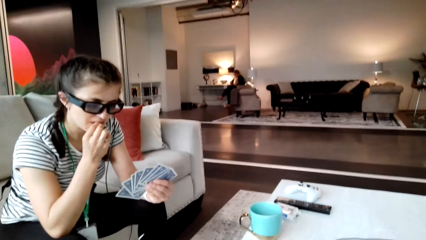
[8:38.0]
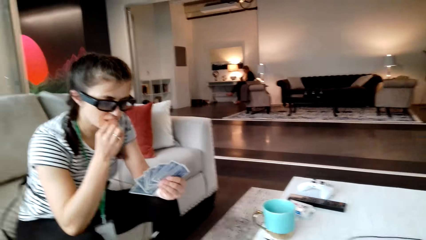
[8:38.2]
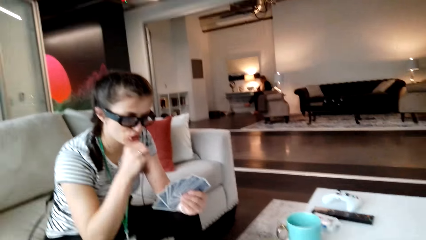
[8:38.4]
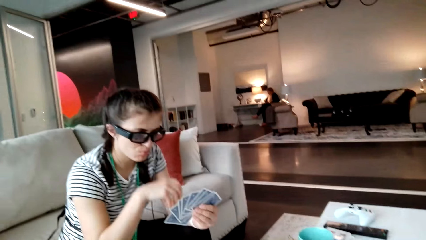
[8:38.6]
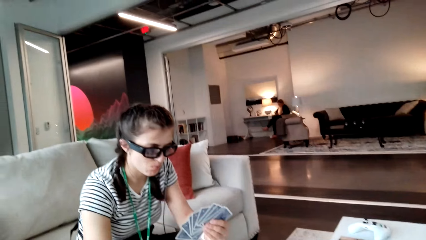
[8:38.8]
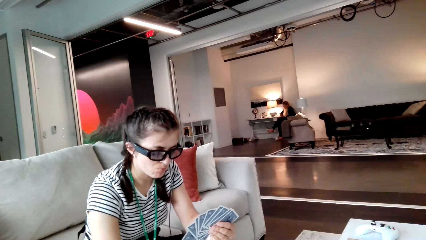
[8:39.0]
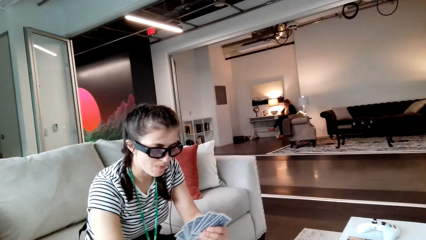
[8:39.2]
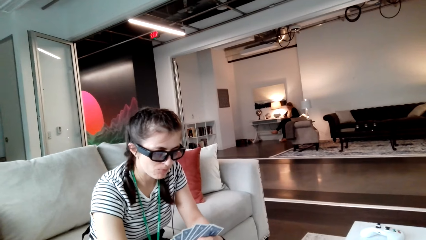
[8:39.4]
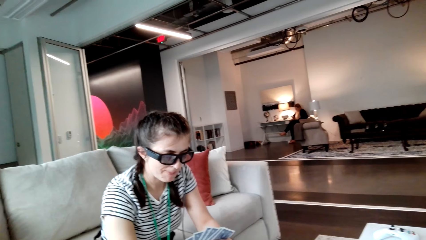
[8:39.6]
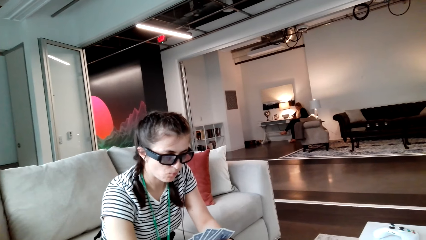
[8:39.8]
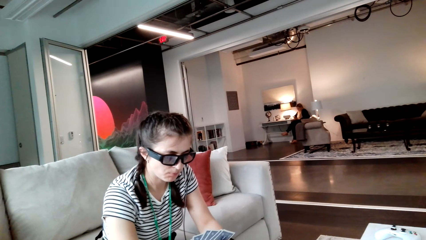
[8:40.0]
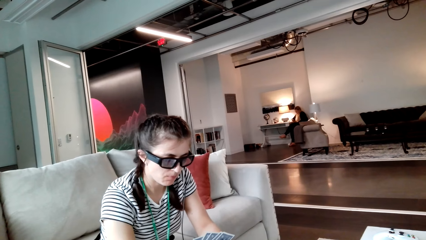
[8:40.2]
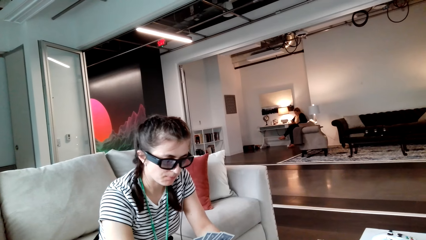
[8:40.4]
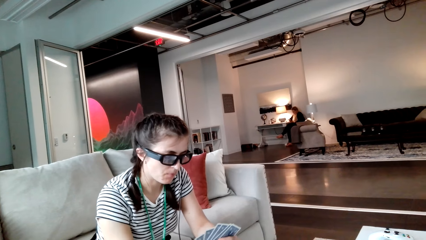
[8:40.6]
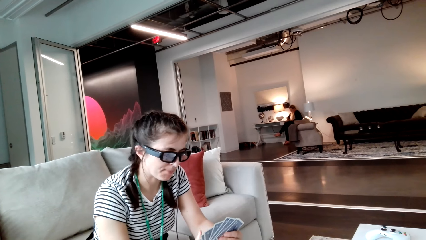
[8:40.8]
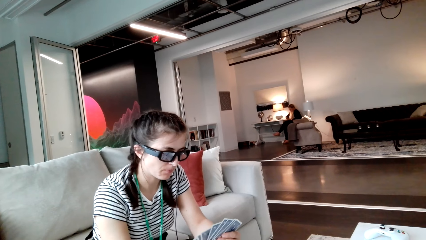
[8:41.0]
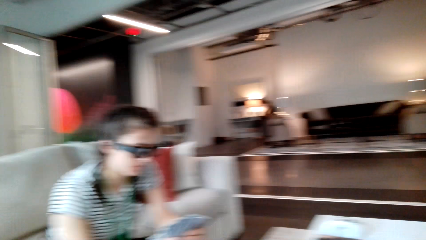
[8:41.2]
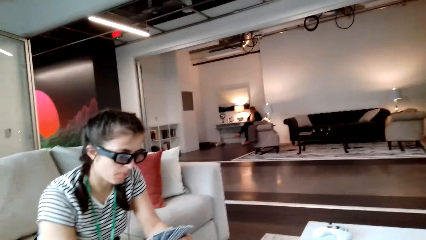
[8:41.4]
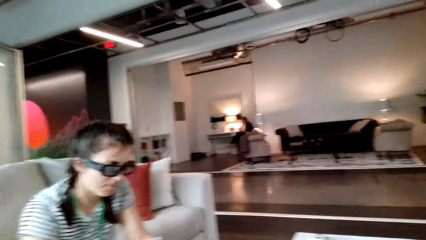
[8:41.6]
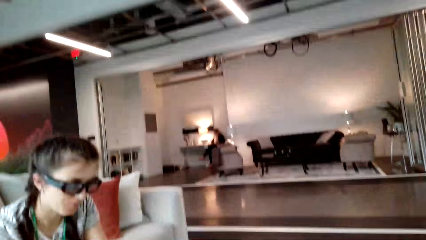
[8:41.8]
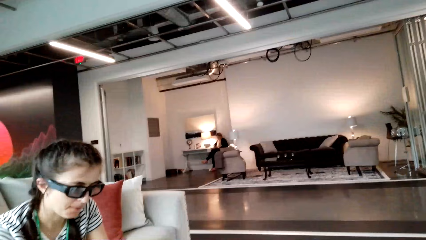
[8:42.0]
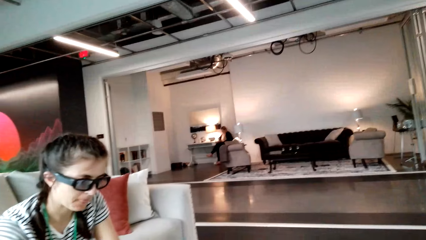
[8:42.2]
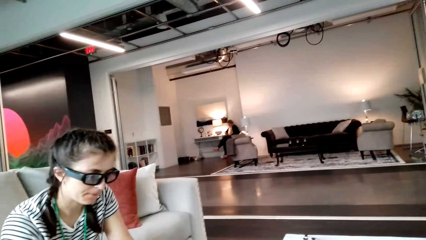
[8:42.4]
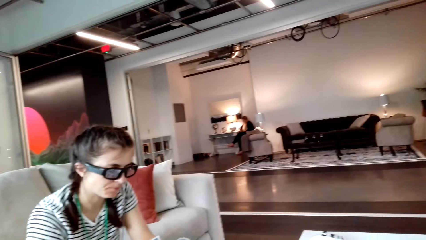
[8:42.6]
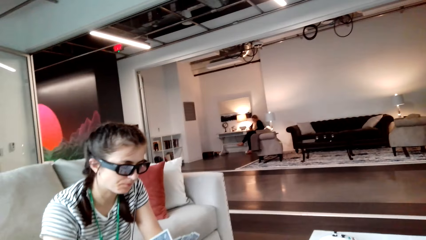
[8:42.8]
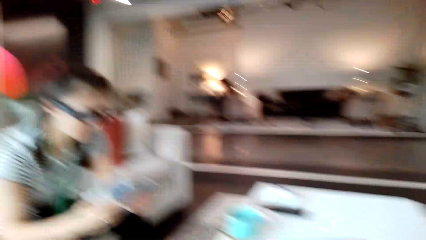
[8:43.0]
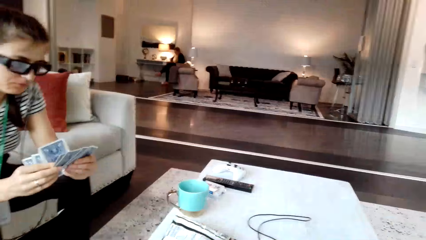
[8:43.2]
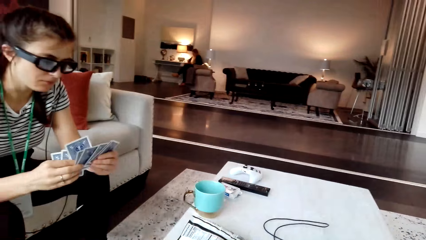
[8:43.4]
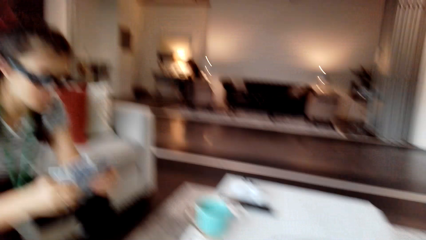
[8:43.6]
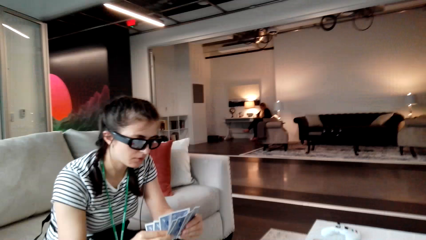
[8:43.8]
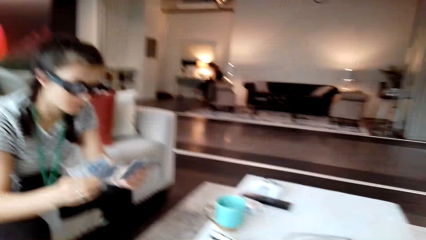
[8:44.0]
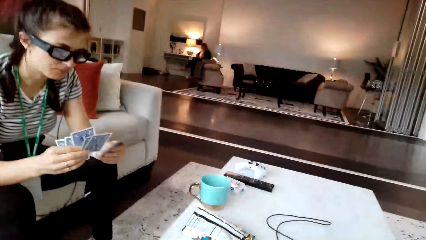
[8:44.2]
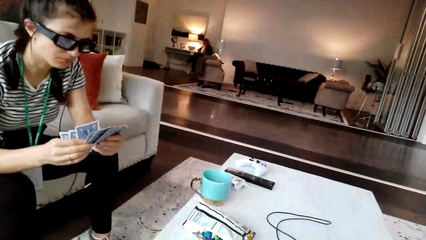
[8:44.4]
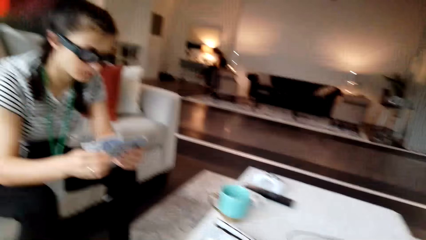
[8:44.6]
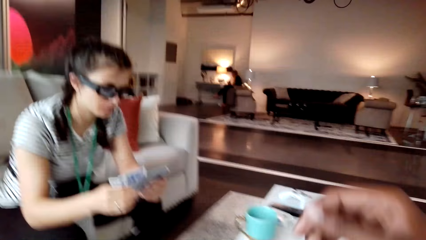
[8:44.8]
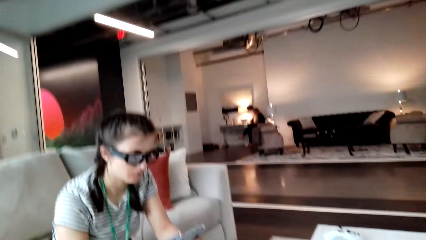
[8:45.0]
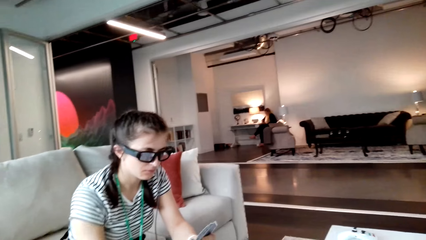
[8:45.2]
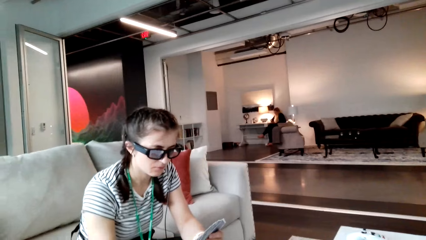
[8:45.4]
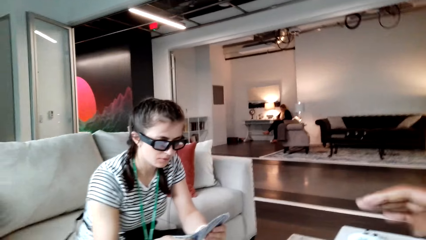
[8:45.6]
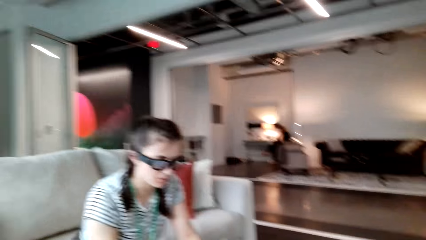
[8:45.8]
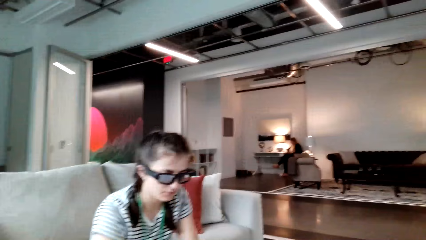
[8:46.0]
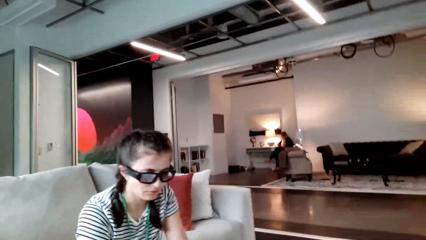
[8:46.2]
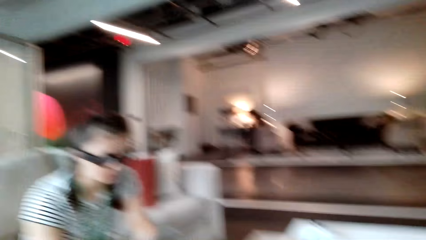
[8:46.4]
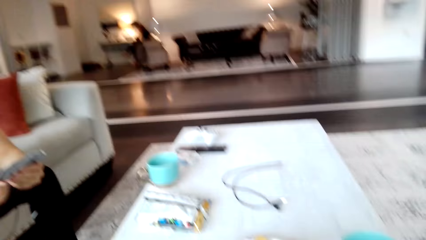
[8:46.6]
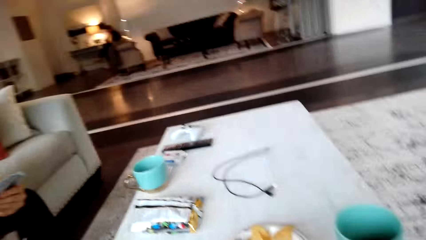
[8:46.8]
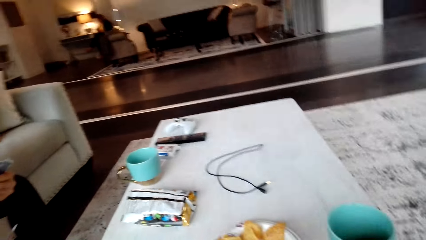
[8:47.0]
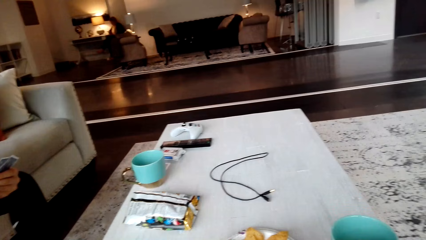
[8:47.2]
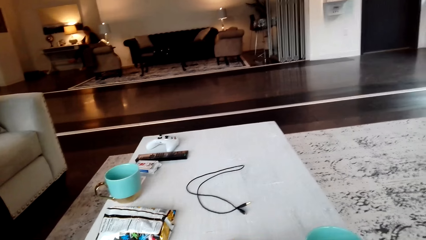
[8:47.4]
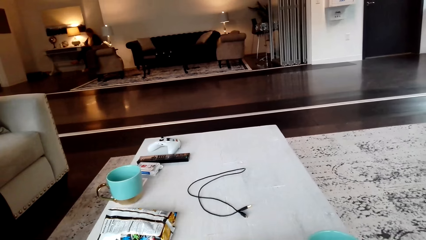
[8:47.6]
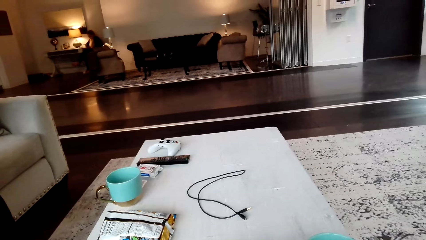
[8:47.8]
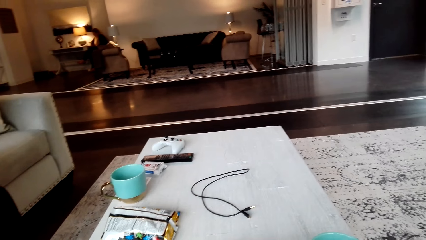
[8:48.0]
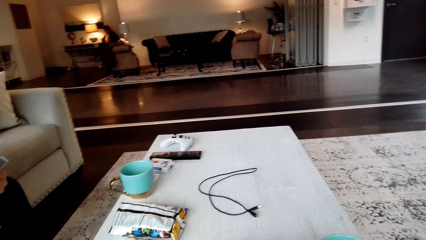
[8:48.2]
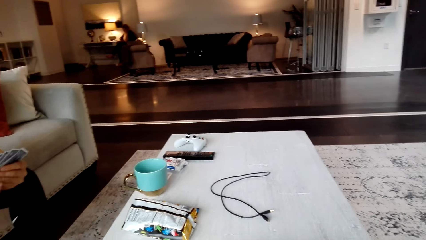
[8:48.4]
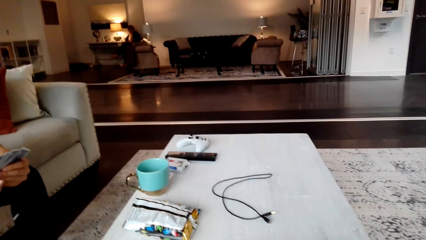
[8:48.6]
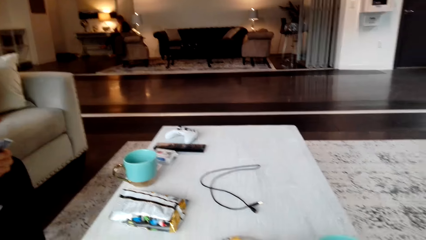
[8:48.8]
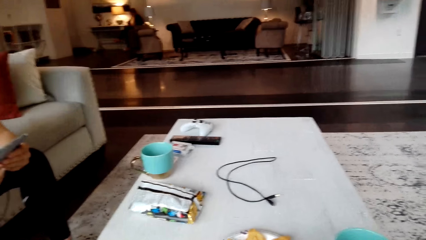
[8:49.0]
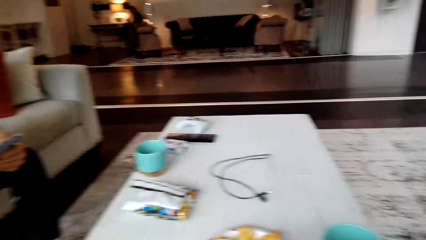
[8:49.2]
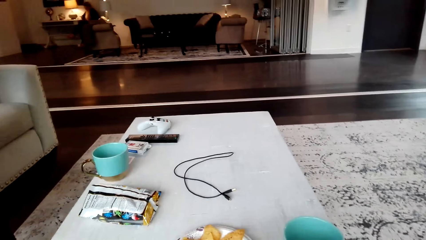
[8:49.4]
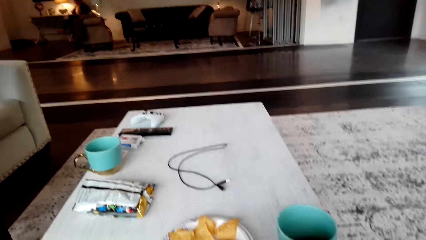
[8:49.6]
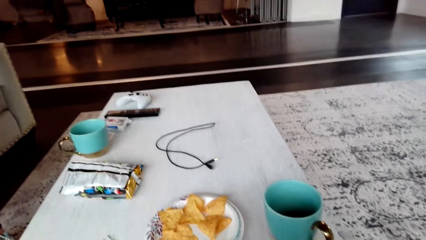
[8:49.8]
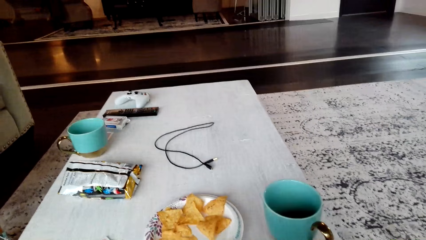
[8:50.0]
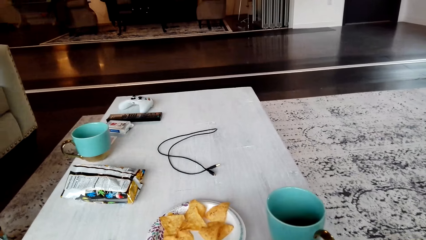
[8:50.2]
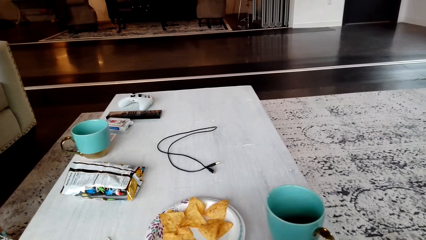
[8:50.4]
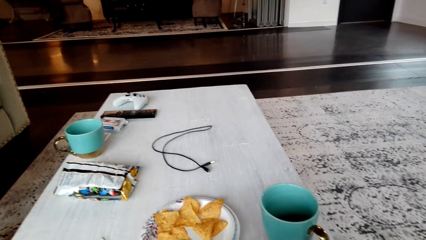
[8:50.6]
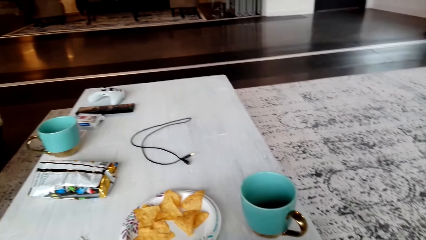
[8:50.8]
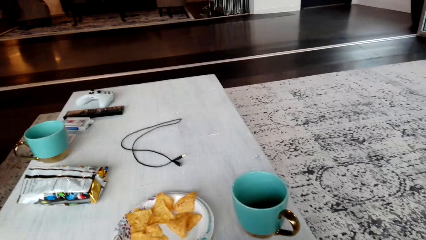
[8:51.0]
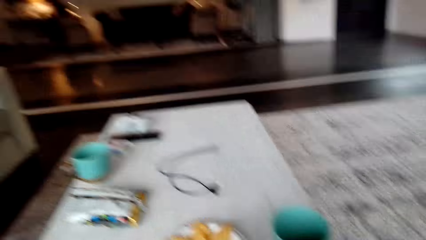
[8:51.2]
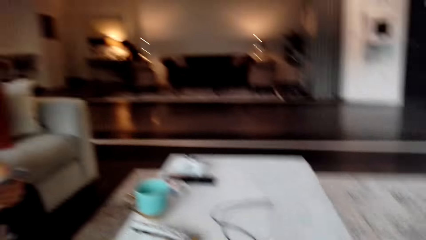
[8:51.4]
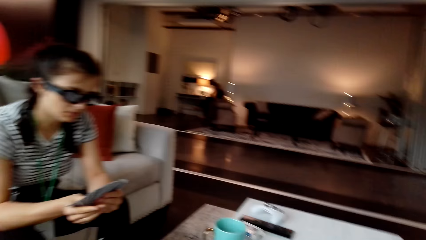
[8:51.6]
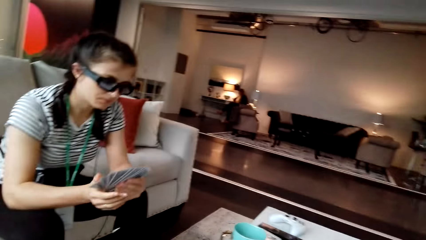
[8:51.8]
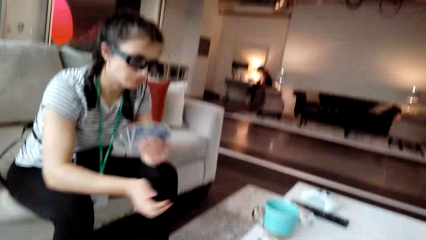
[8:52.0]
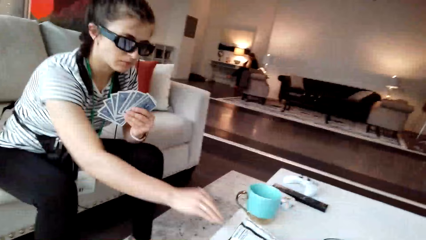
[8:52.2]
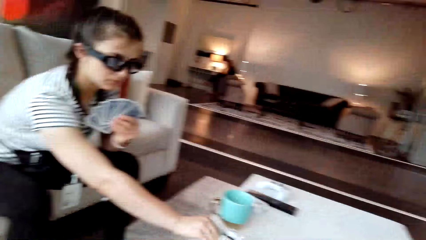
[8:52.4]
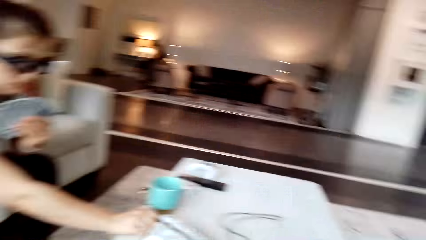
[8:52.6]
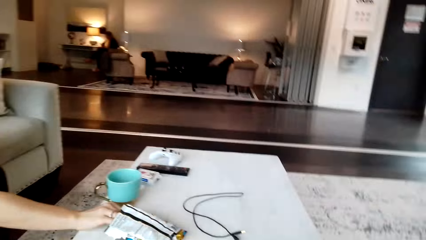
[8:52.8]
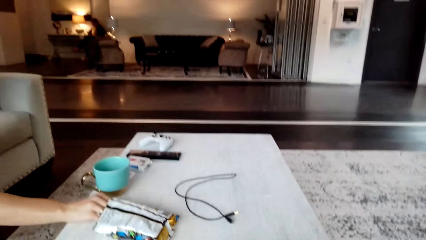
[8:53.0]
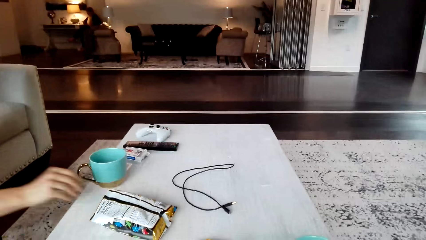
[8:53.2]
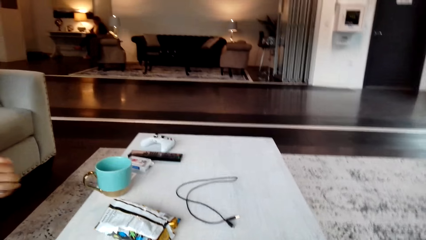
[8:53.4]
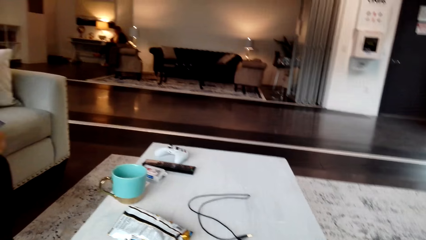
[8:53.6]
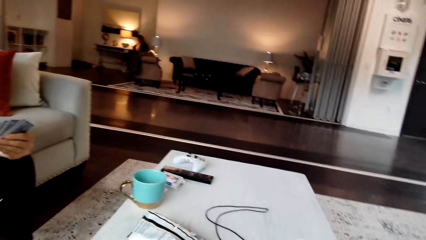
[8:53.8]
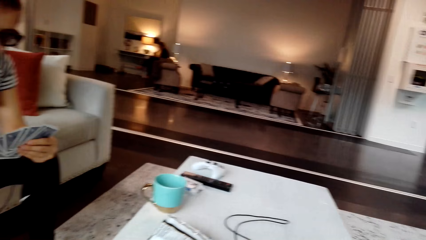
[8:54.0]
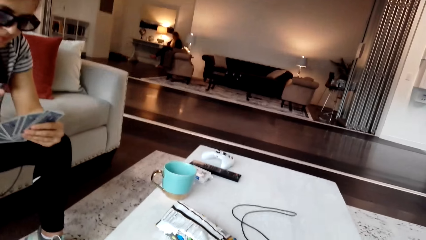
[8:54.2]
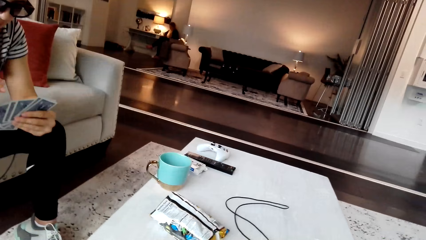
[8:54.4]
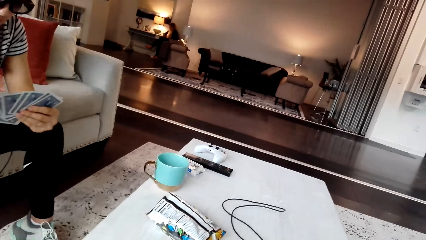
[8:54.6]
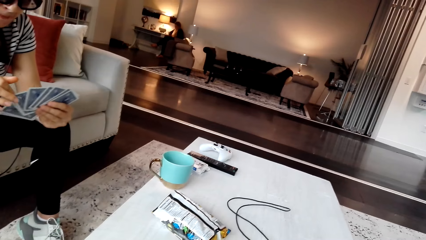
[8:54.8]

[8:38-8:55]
The camera wearer interacts with a woman. The woman looks through the cards. The camera wearer moves the hand. They look around and look at the table. The woman removes crisps from the packet.
